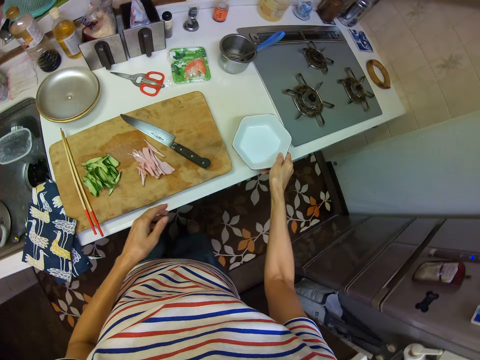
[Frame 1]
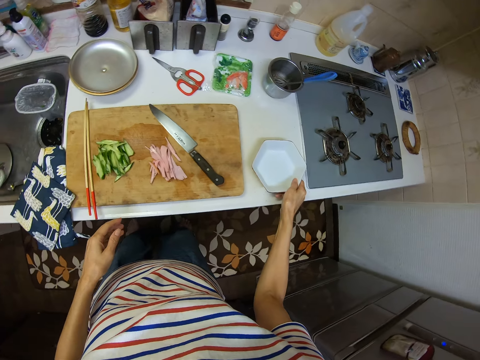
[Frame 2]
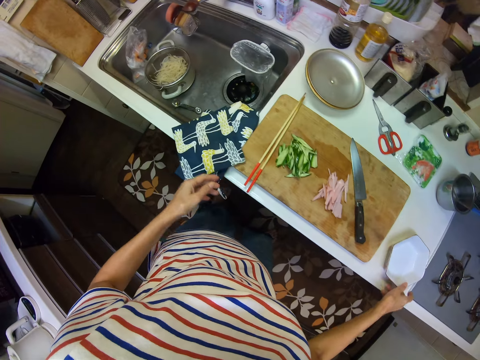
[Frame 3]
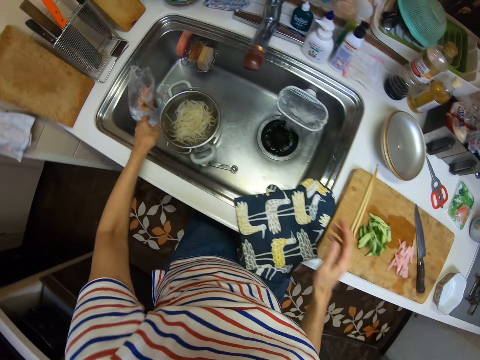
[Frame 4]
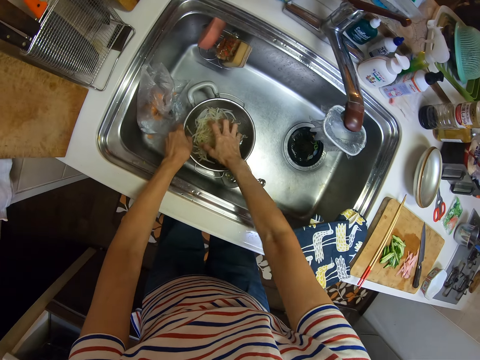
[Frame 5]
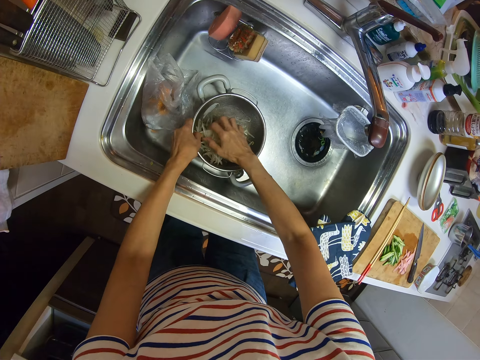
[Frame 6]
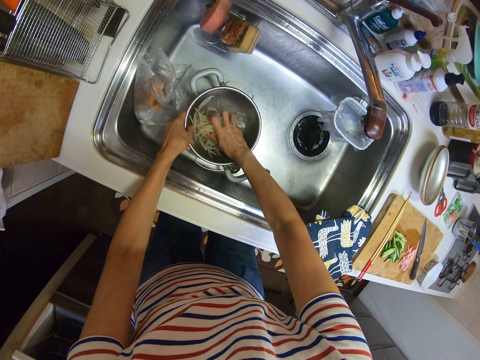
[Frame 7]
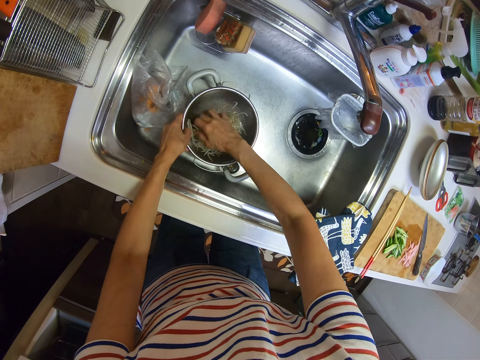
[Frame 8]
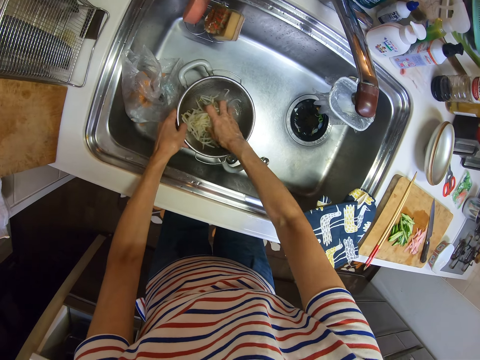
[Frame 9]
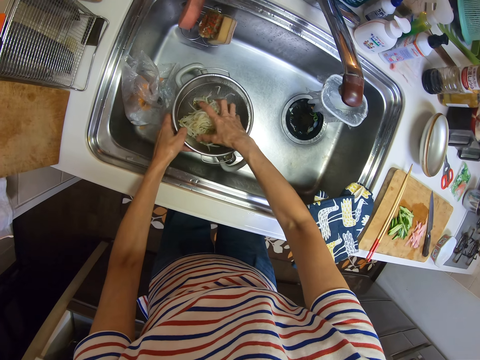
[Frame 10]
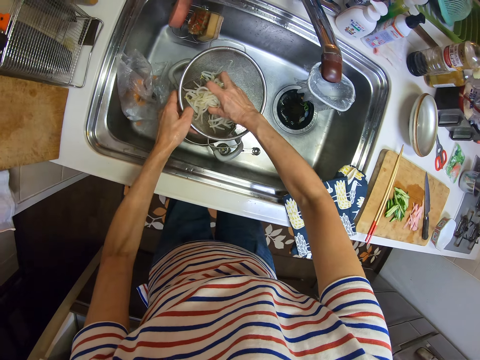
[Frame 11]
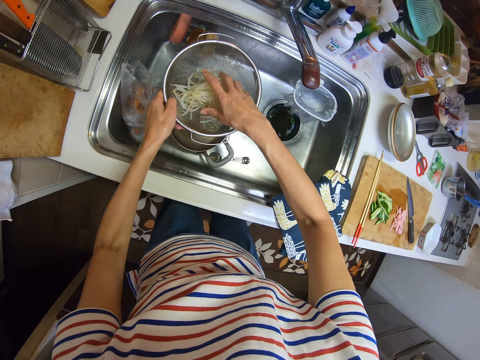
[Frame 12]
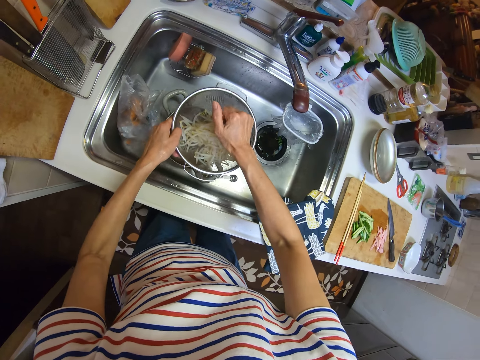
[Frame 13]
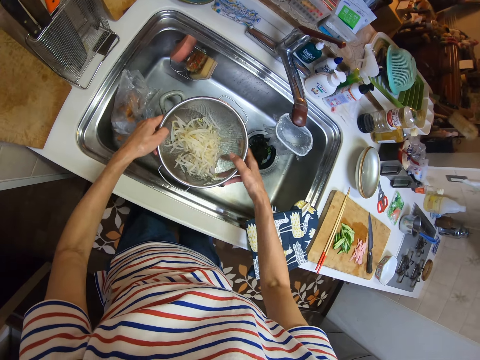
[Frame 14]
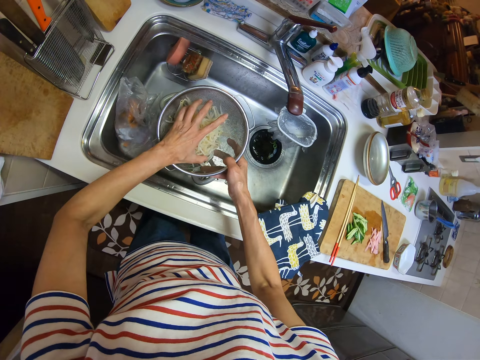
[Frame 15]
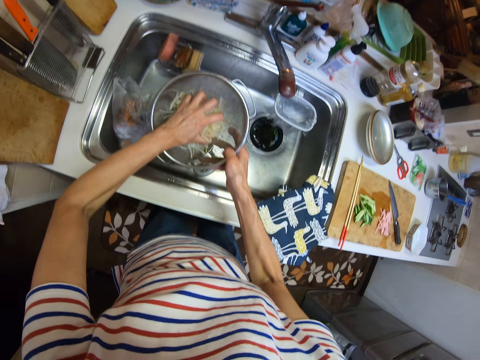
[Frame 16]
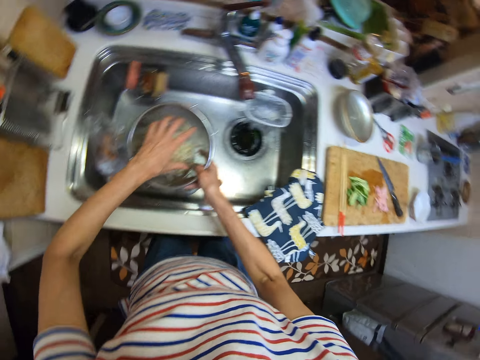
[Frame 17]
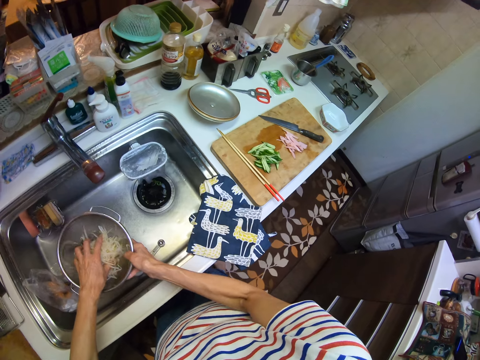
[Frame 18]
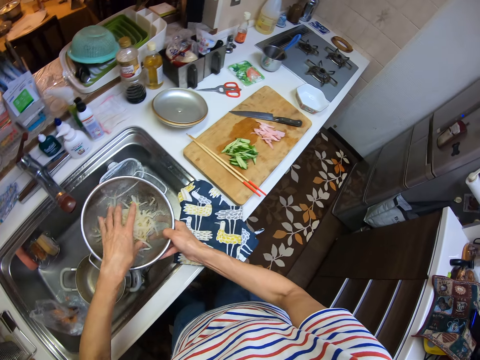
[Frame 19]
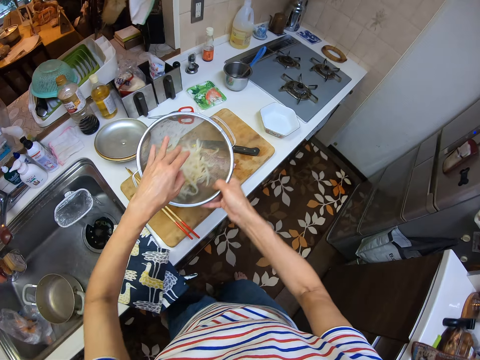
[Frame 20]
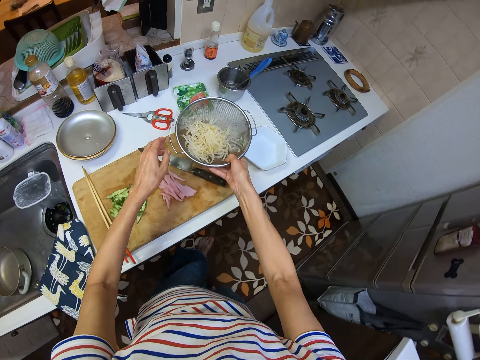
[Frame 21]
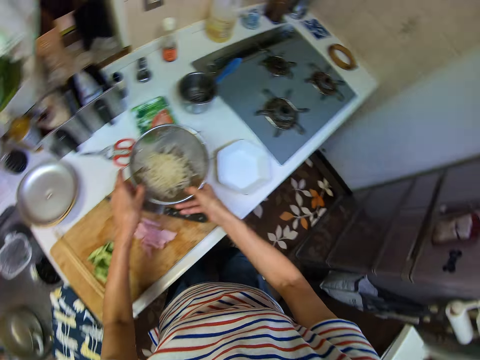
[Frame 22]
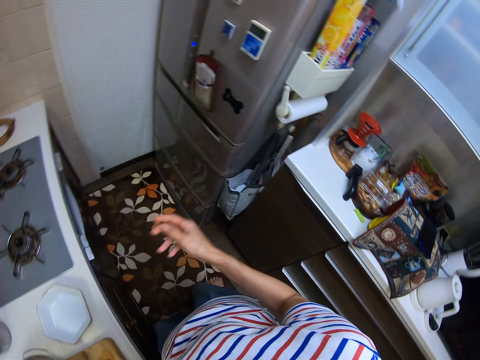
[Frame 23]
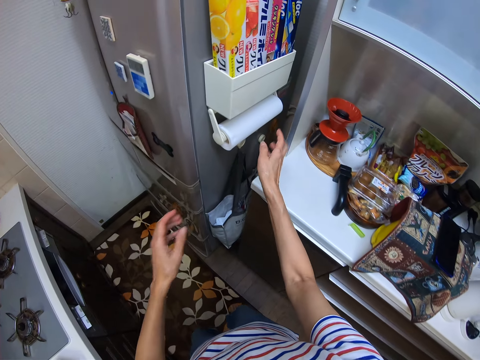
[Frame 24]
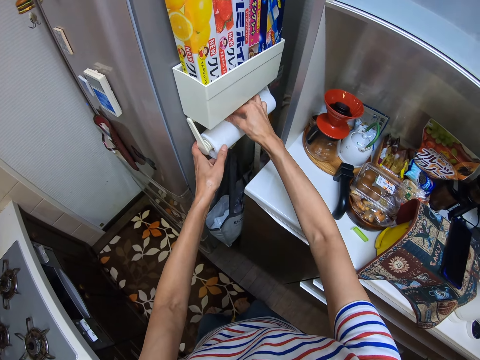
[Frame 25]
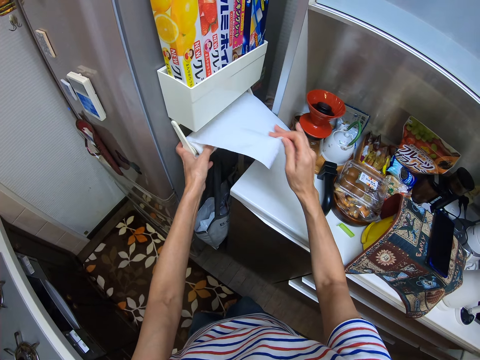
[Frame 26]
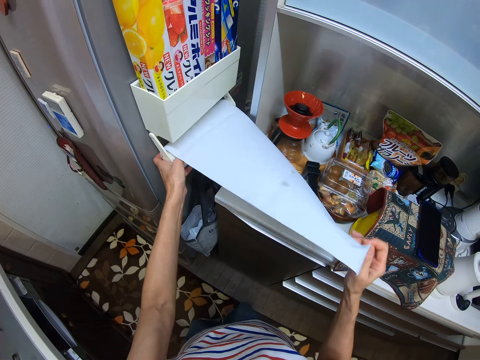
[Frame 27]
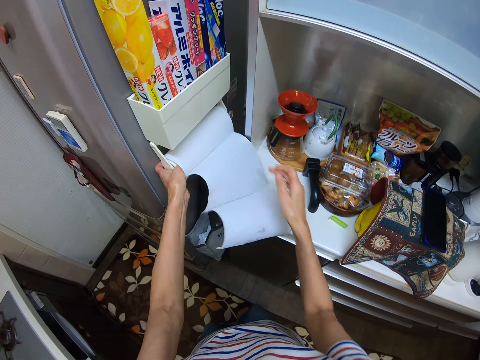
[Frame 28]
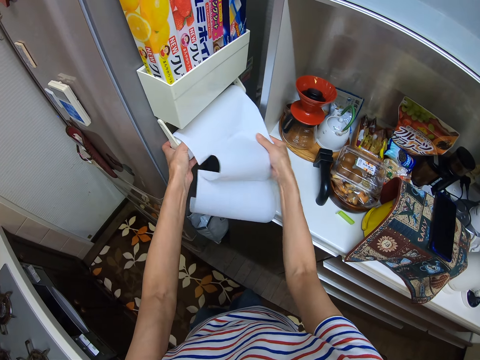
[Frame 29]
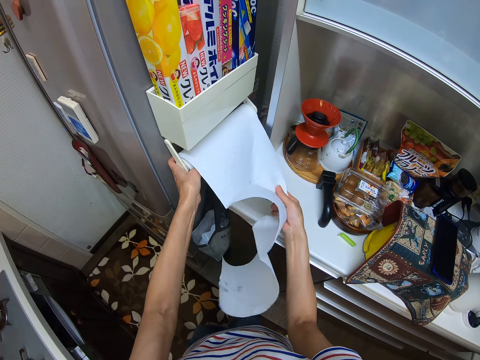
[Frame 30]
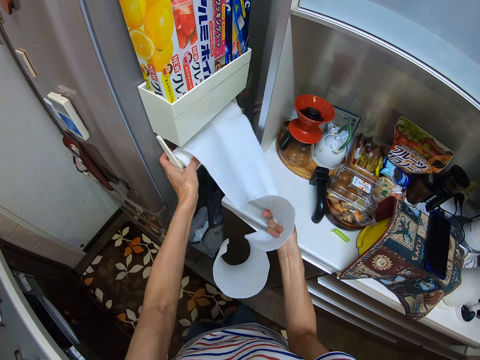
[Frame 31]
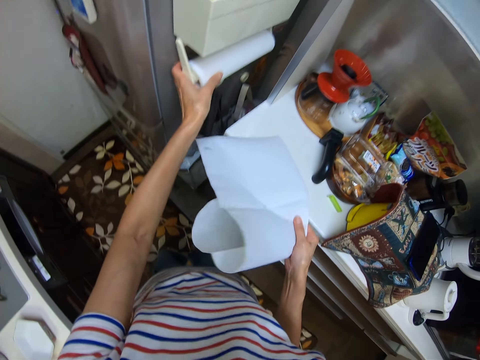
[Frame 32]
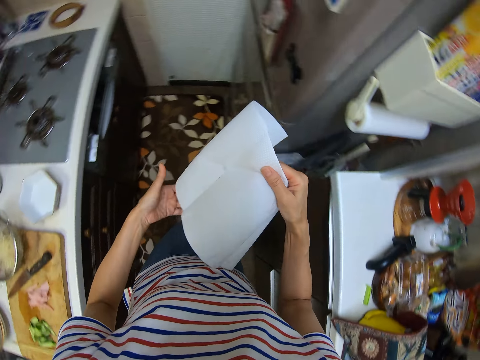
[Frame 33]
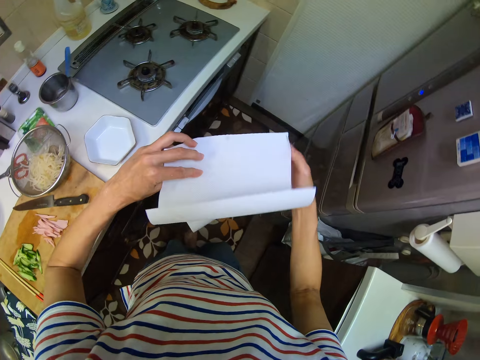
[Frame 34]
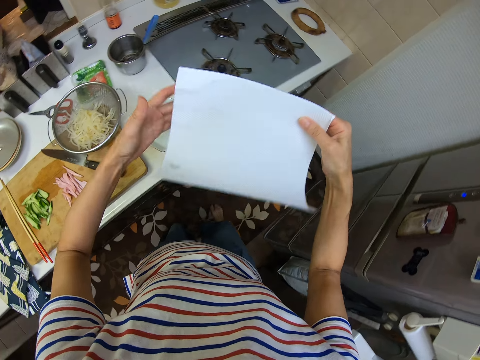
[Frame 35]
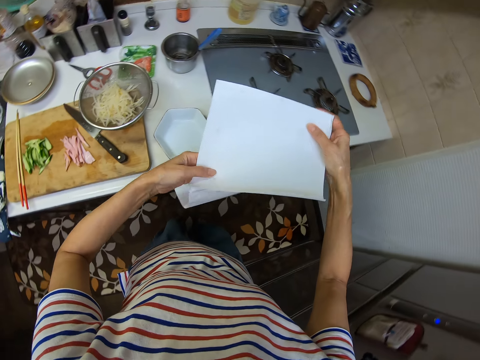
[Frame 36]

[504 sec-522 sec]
The camera wearer drops the bowl on the kitchen countertop with his right hand. He holds a filter with his left hand and sorts the pasta with his right hand. He picks up the filter using his left hand. He transfers the filter from his left hand to his right hand. He holds the pasta in the filter using his left hand. He shakes the filter using his right hand. He drops the filter on the chopping board using his right hand. He rolls out paper towel using his right hand. He cuts the paper towel using his right hand. He folds the paper towel with both hands.

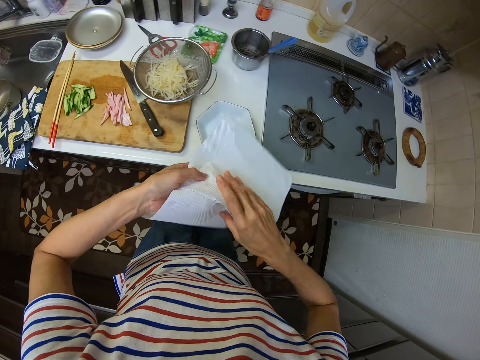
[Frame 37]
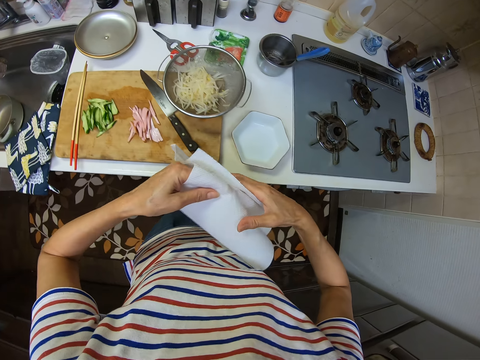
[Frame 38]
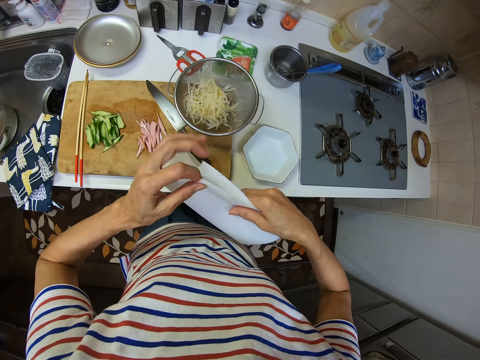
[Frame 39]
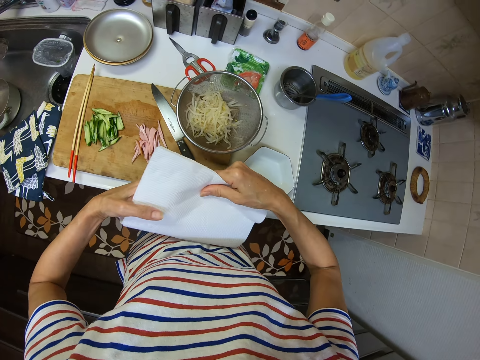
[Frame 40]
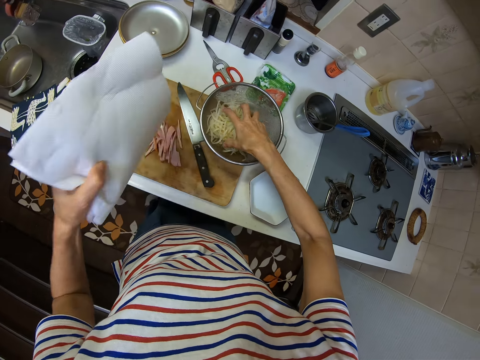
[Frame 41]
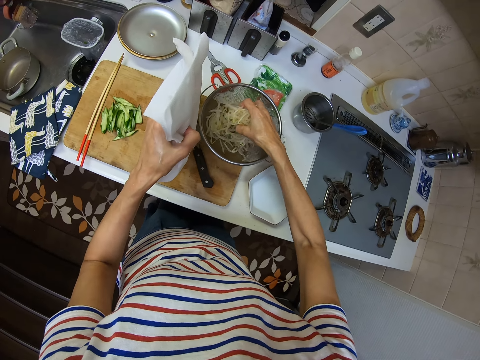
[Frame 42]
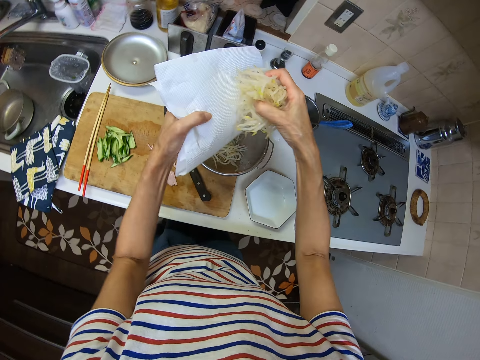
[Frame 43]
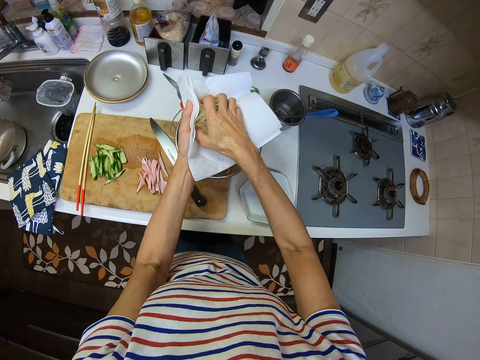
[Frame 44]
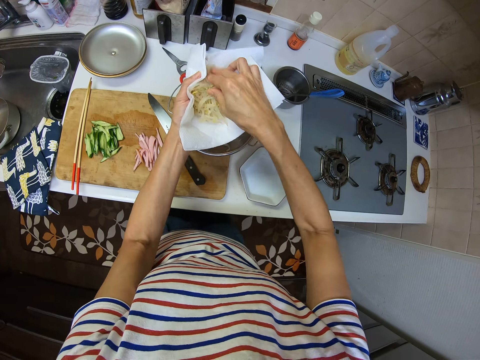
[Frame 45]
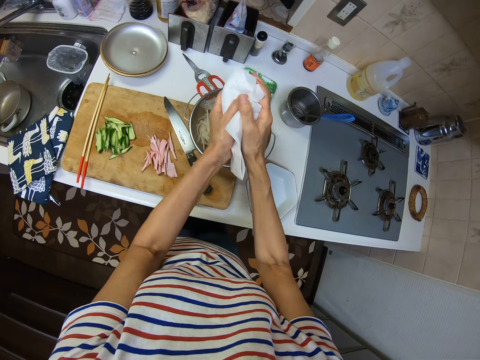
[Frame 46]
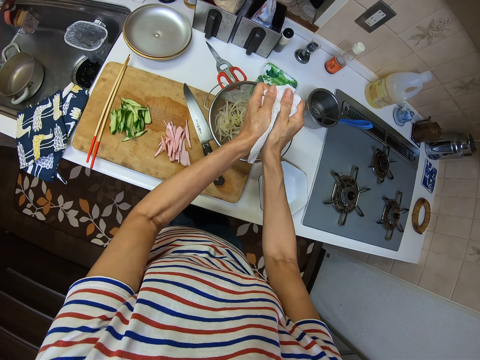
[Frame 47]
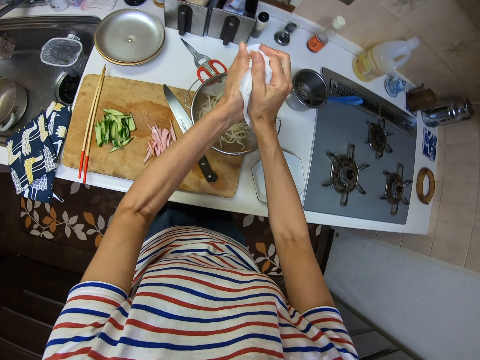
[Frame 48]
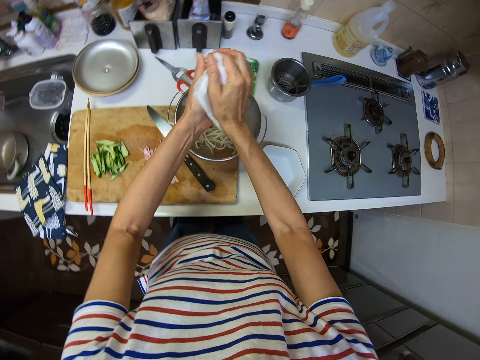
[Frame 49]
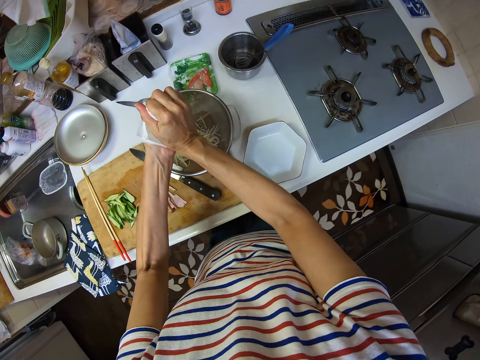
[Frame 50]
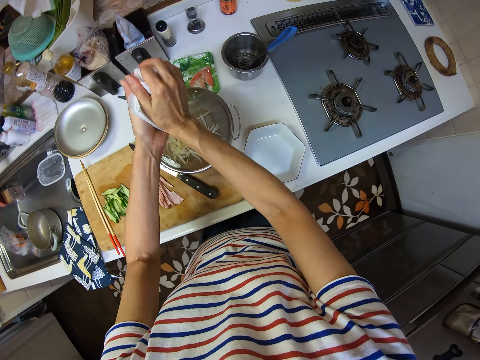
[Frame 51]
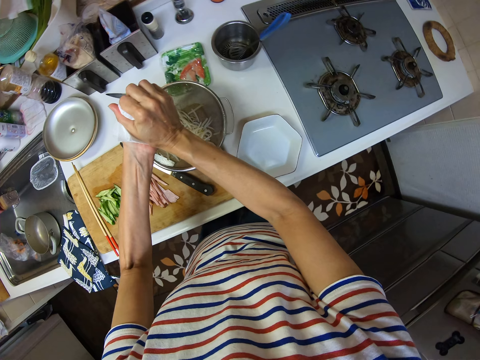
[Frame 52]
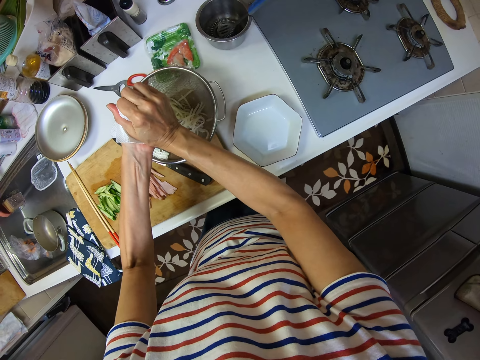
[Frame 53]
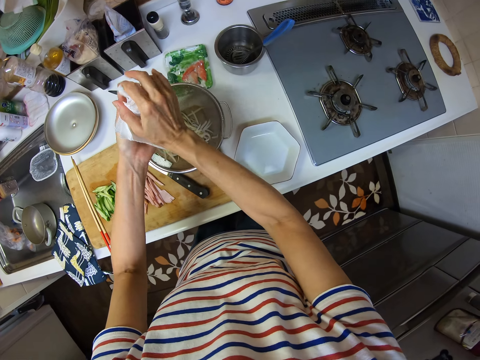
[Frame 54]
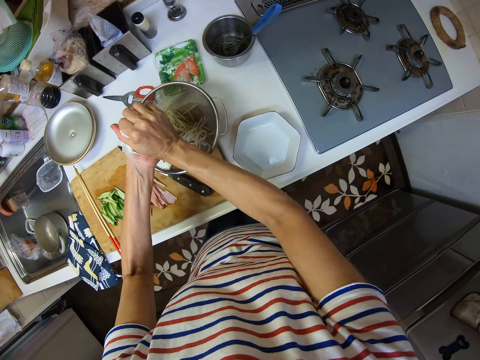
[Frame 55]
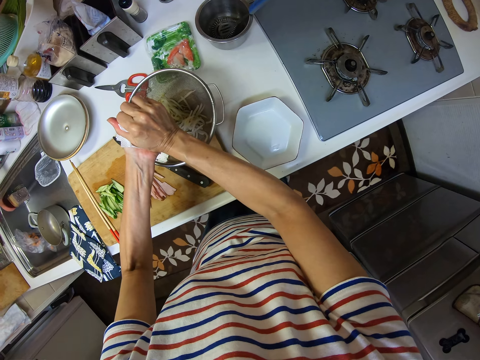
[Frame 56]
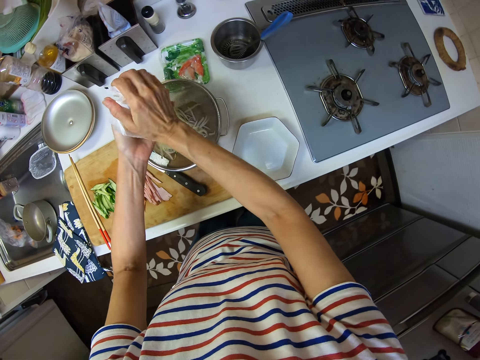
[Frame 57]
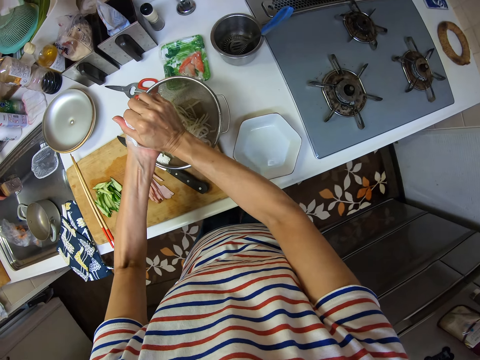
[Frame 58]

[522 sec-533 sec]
The camera wearer takes pasta from the filter using his right hand. He puts the pasta in the paper towel with his right hand. He squeezes the paper towel with both hands. He folds the paper towel.
